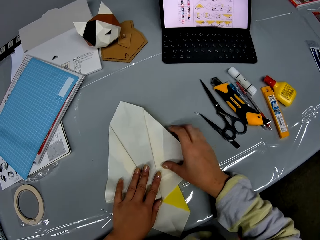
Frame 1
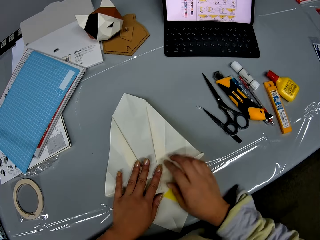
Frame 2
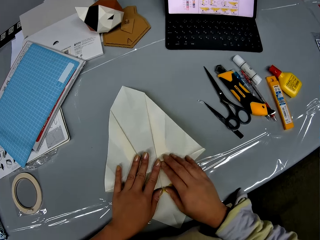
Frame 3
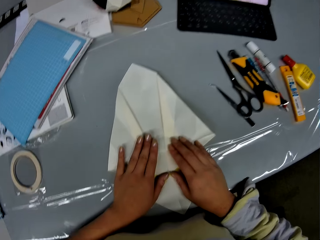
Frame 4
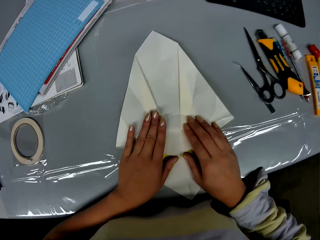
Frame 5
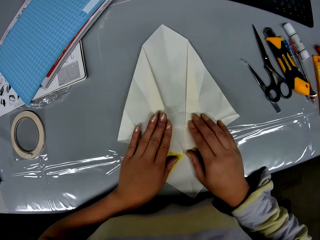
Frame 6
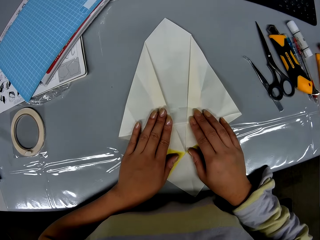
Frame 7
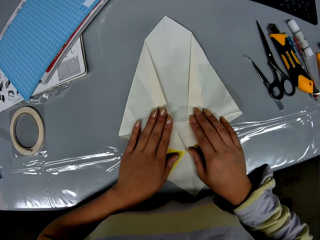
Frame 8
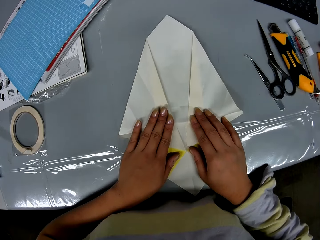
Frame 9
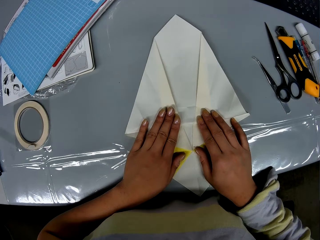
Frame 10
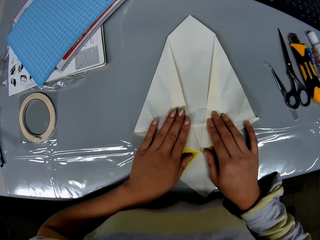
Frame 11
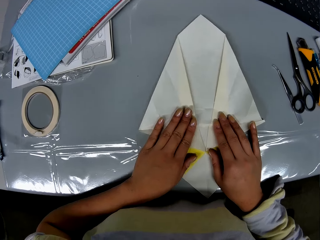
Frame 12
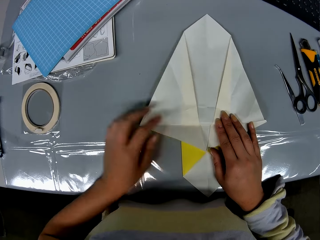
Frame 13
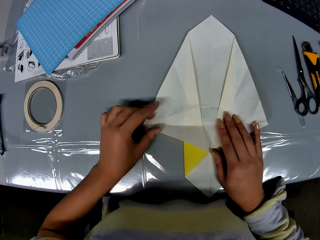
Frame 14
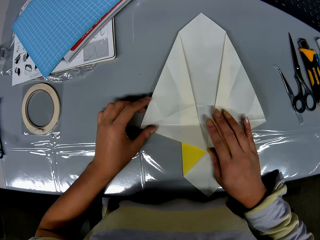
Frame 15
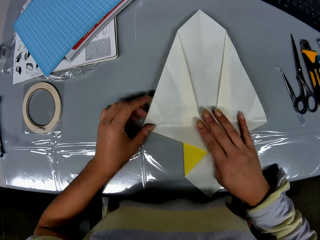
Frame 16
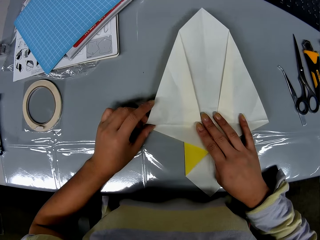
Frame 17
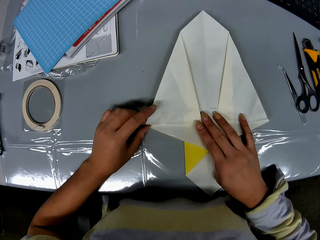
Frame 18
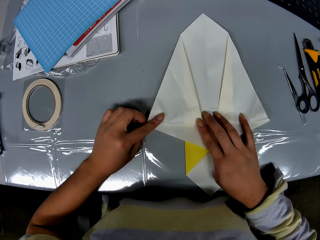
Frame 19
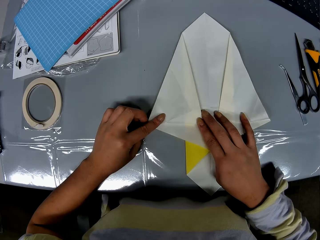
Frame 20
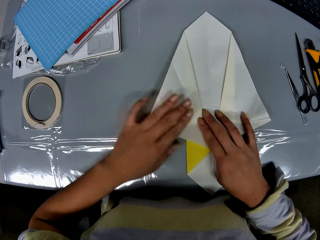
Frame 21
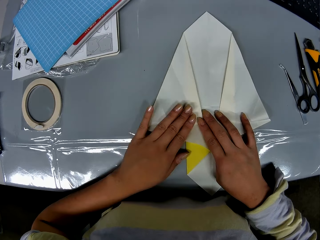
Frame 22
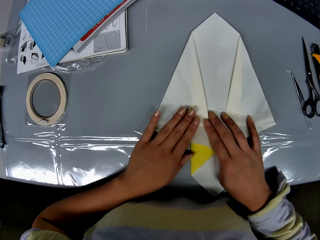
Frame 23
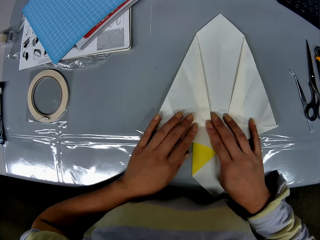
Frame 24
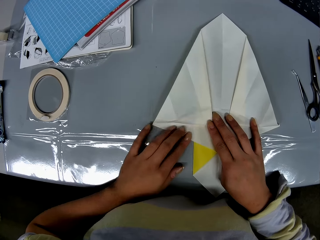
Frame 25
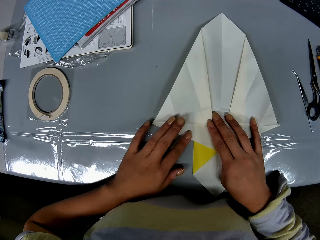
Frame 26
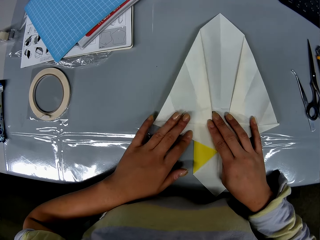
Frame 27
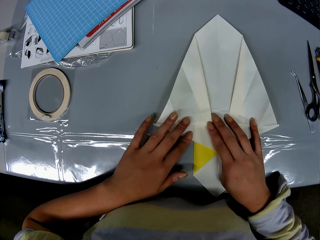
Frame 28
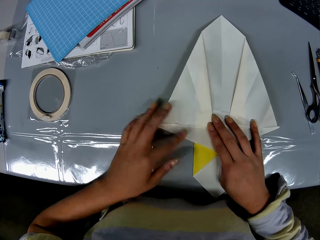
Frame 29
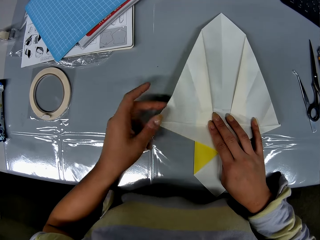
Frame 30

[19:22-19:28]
The camera wearer adjusts the craft paper with her hands on the table.

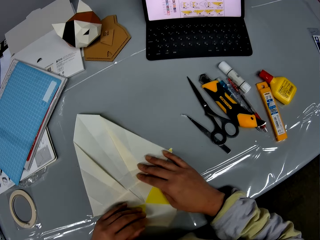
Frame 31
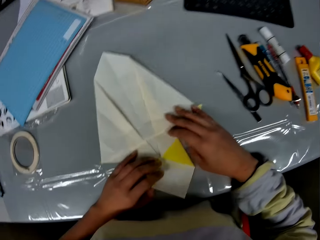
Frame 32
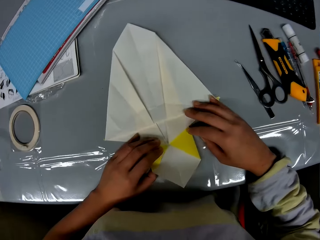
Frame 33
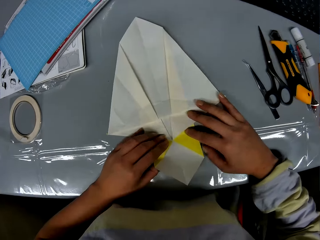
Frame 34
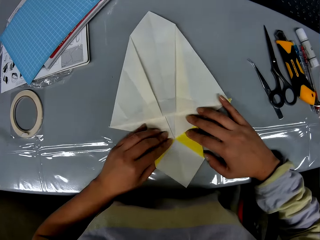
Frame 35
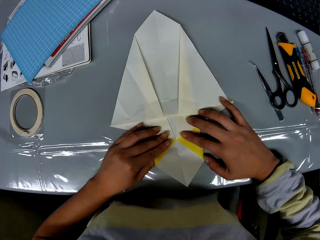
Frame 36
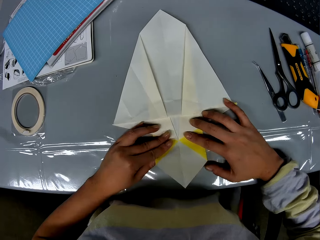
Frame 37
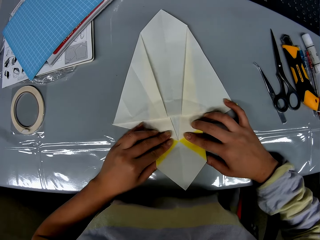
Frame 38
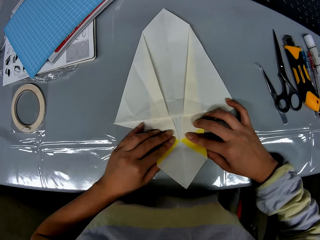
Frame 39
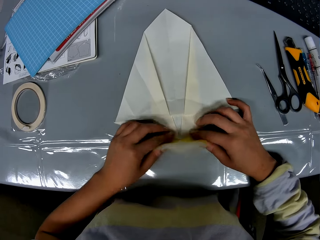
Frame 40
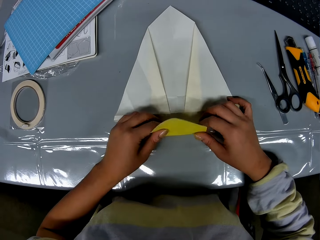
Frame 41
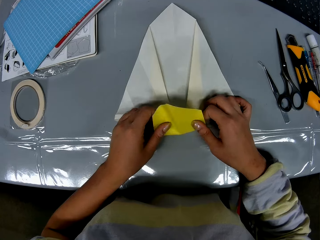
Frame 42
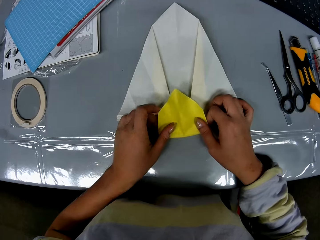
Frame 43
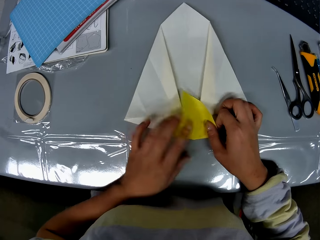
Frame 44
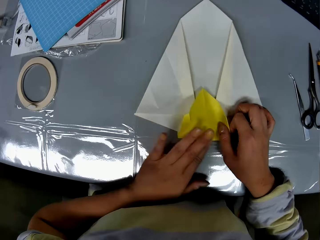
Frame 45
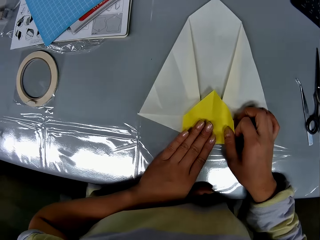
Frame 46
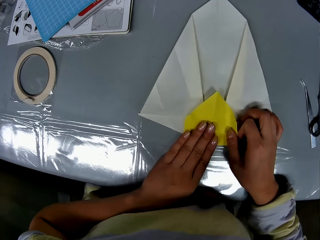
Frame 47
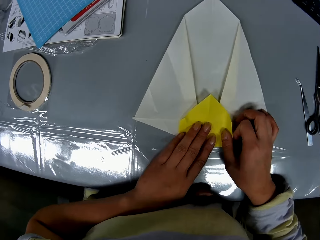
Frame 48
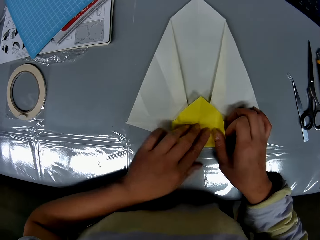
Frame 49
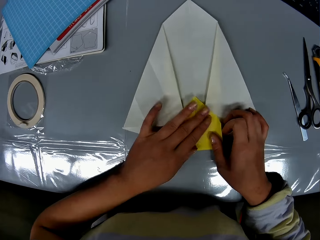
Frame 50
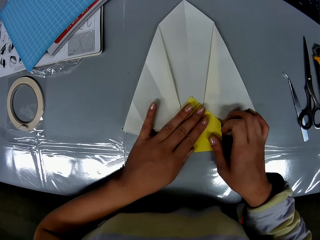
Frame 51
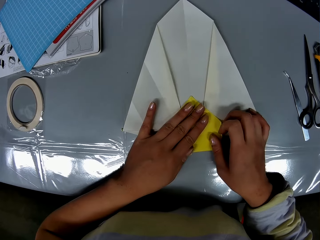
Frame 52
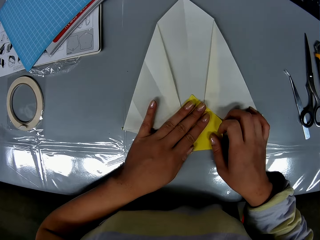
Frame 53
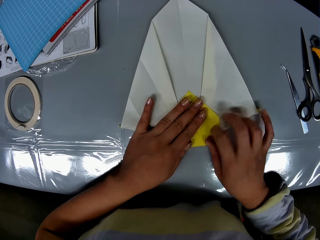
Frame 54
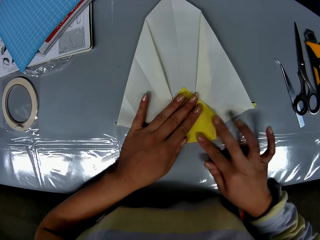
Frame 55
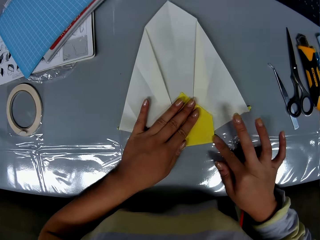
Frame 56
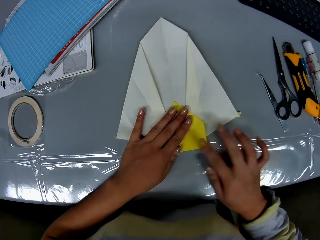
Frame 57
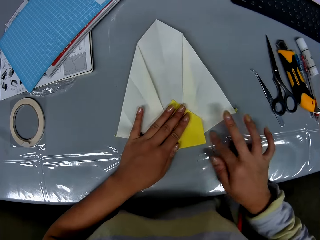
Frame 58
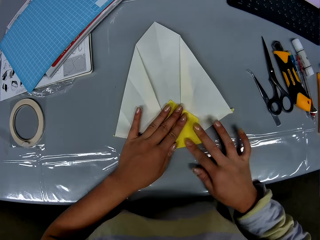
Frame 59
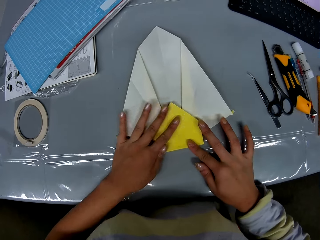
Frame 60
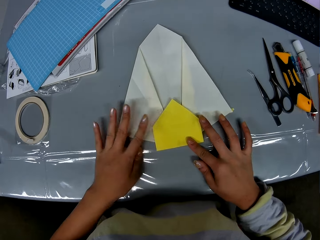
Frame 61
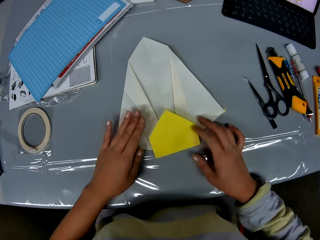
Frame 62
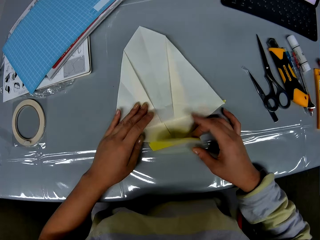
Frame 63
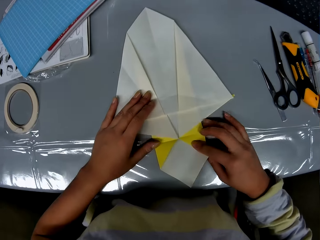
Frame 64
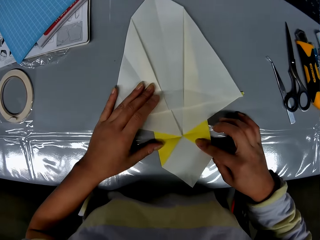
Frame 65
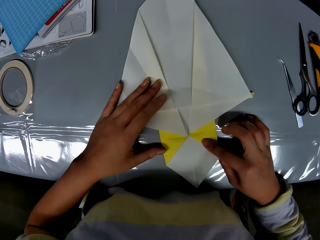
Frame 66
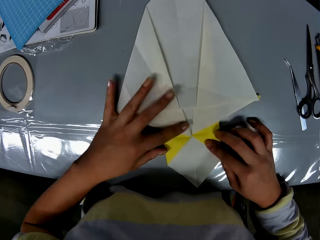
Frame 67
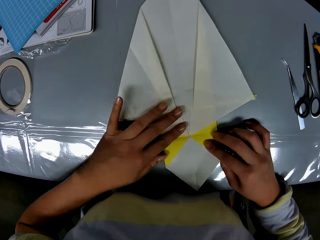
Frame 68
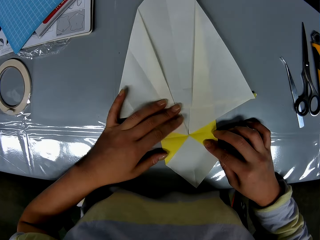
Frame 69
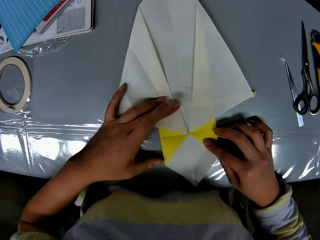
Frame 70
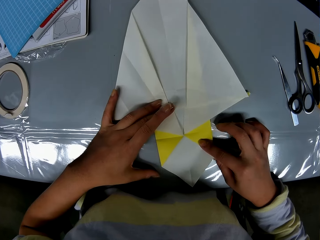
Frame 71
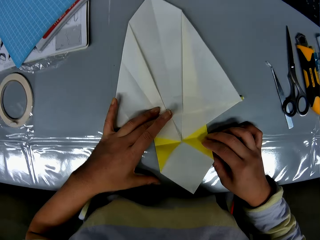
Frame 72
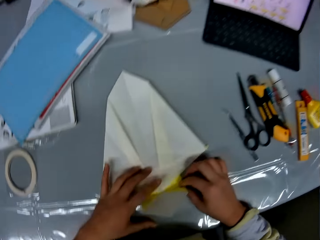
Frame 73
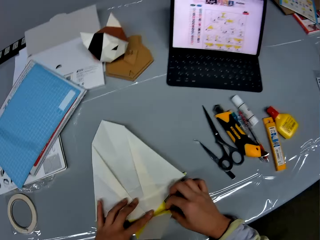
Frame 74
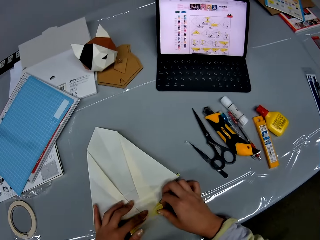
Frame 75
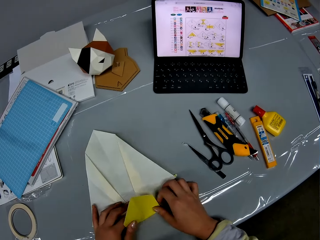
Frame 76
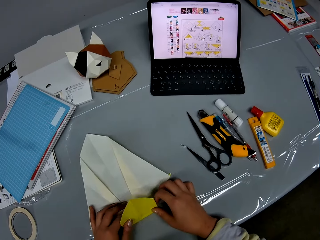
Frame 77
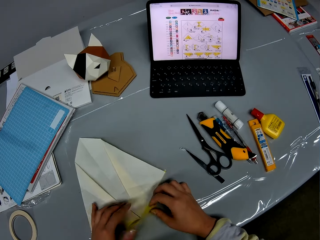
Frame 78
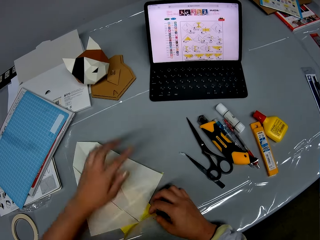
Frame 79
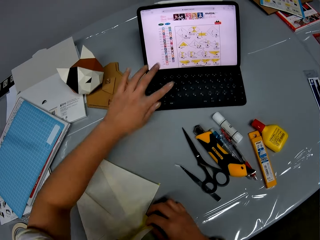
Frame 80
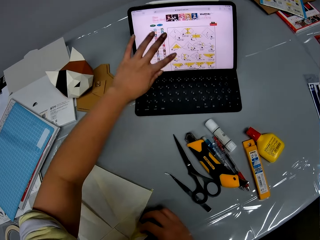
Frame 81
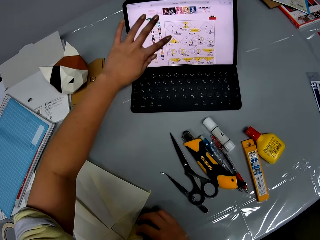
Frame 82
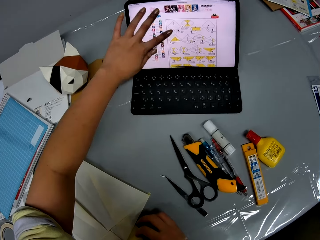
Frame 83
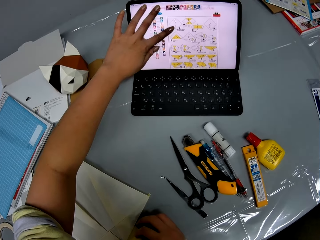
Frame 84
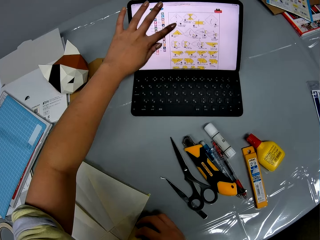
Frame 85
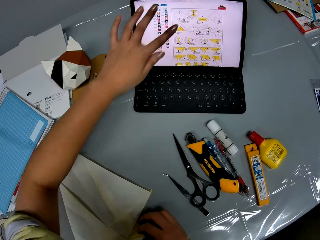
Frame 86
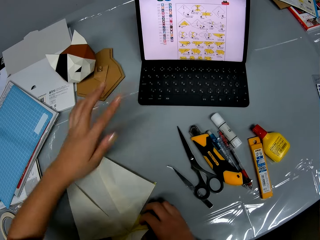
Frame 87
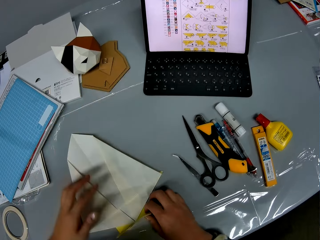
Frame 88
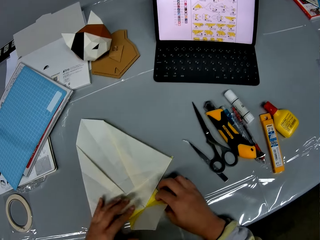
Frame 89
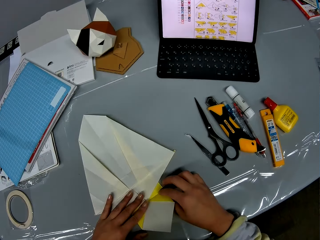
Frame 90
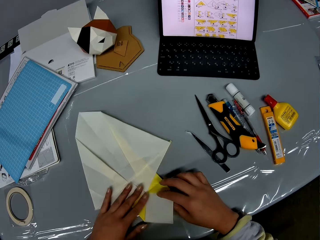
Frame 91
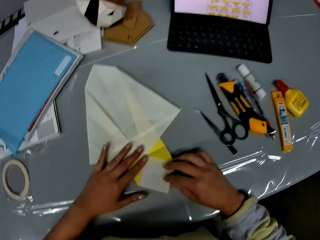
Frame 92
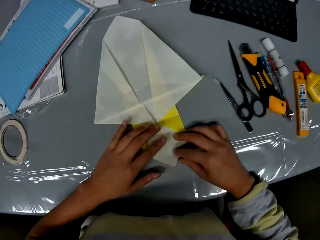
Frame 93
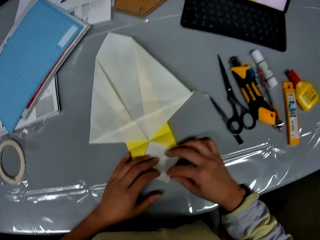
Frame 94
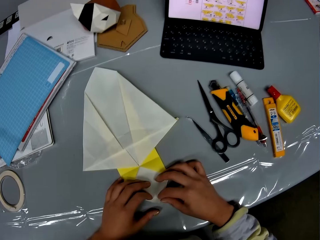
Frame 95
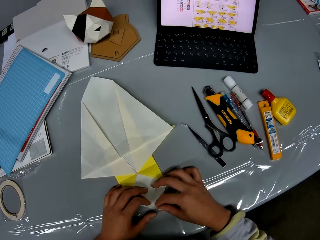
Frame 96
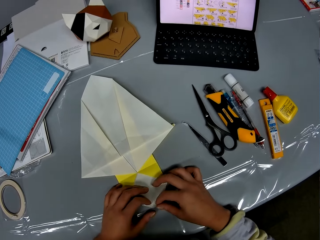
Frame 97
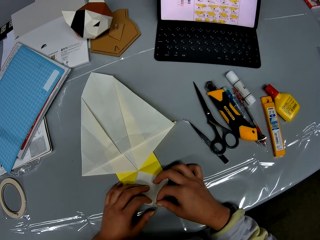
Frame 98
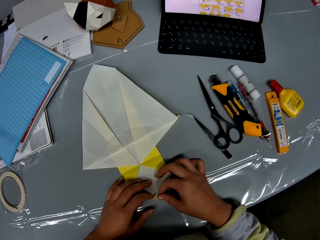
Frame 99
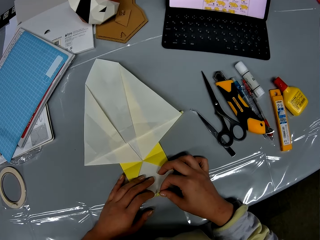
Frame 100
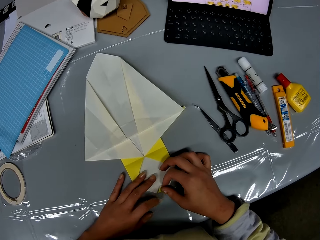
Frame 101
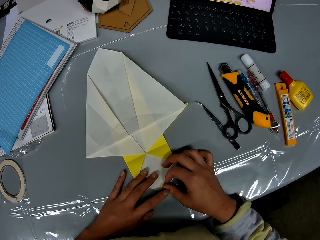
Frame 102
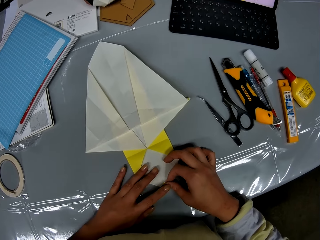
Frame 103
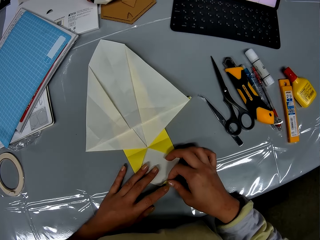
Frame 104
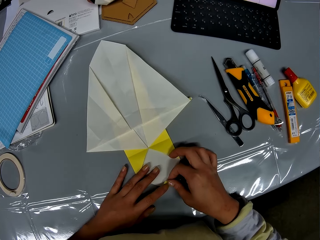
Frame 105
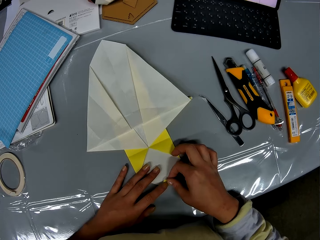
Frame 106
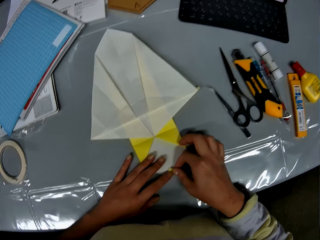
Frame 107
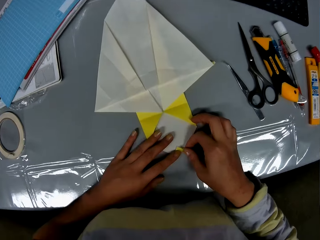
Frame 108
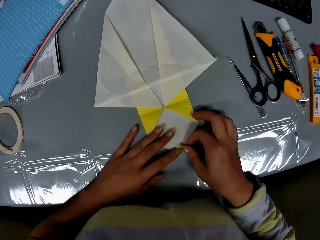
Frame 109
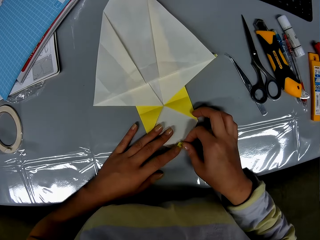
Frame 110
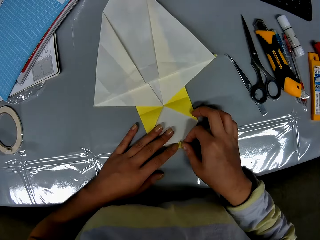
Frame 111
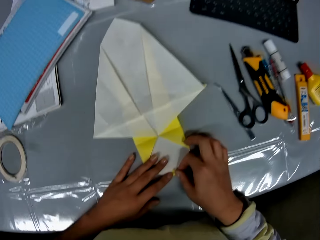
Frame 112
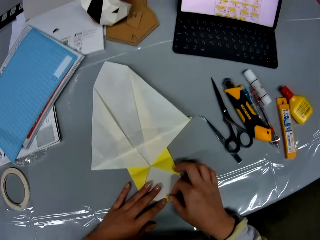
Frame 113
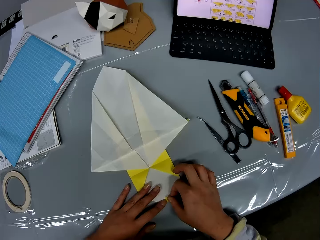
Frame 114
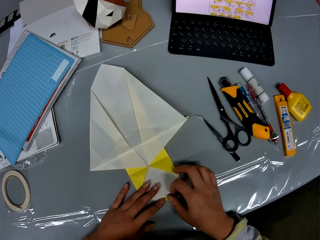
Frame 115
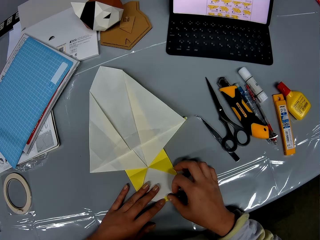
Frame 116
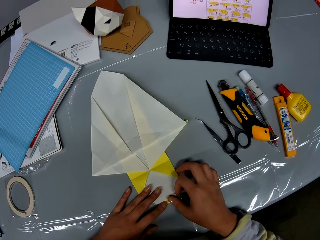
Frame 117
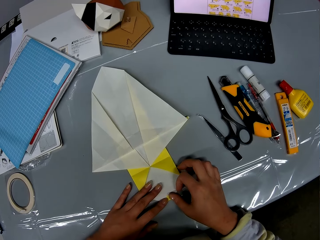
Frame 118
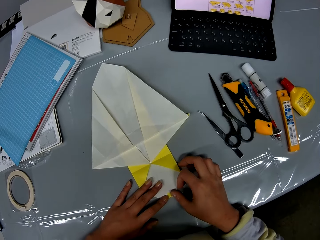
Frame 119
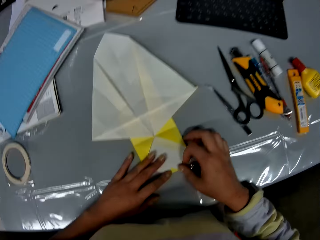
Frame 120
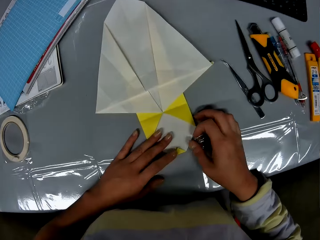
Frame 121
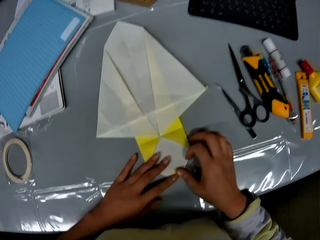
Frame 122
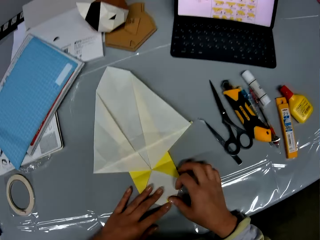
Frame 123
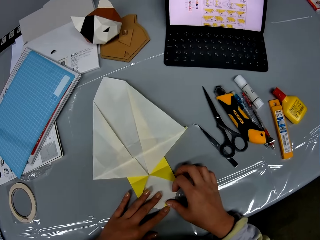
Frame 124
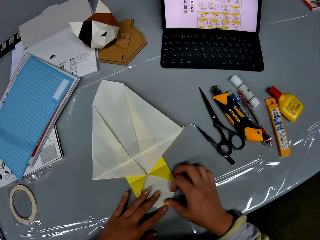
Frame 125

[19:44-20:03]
The camera wearer folds the craft paper. She unfolds the craft paper. She folds the craft paper. She operates a laptop on the table with her left hand. She folds the craft paper.
